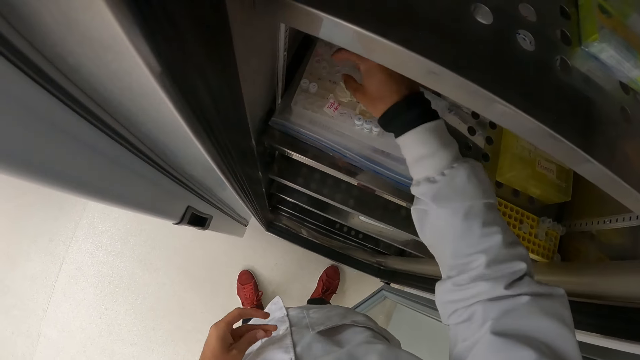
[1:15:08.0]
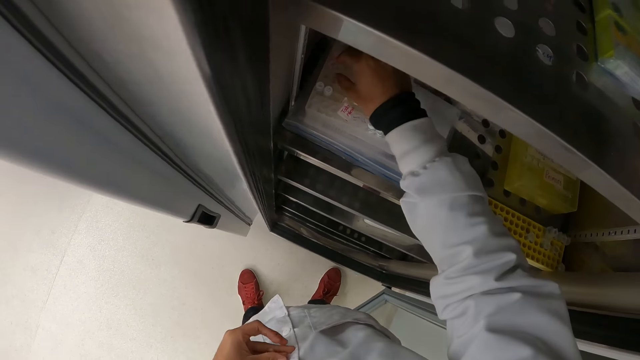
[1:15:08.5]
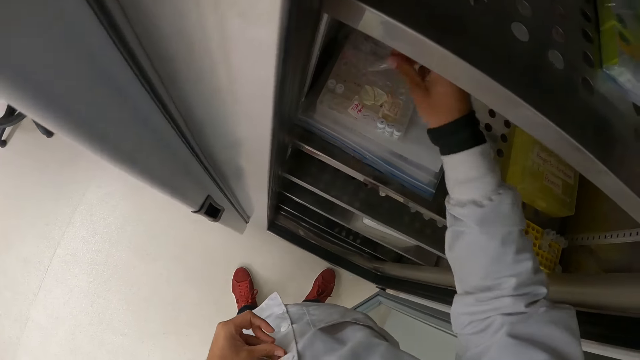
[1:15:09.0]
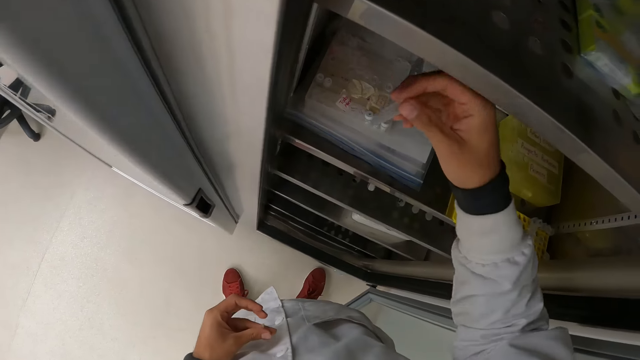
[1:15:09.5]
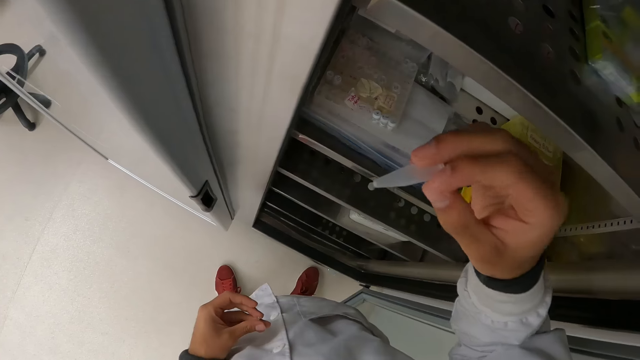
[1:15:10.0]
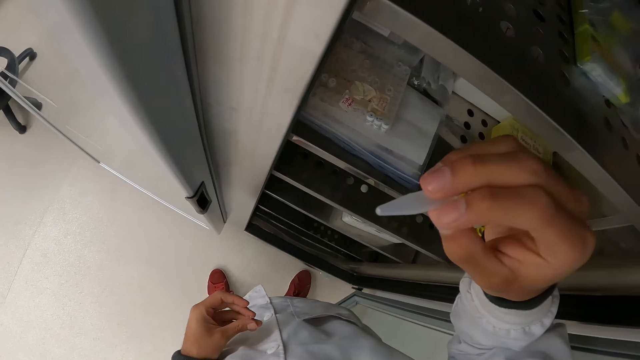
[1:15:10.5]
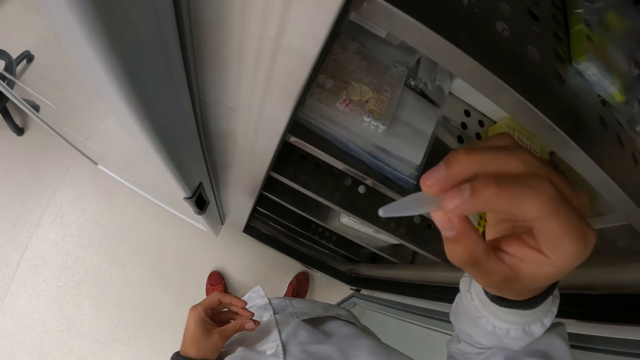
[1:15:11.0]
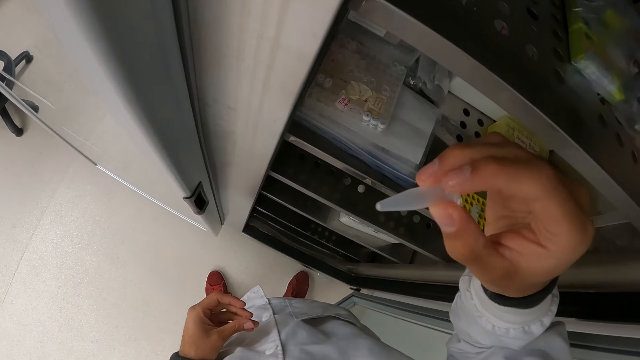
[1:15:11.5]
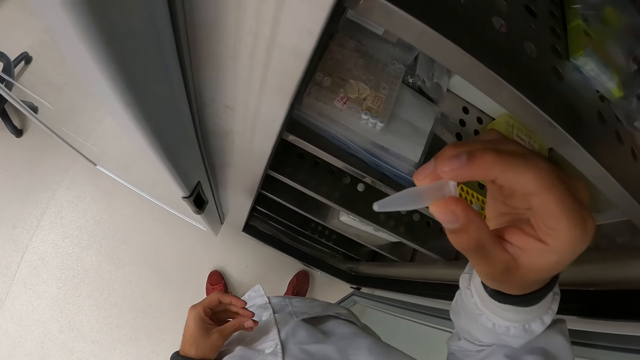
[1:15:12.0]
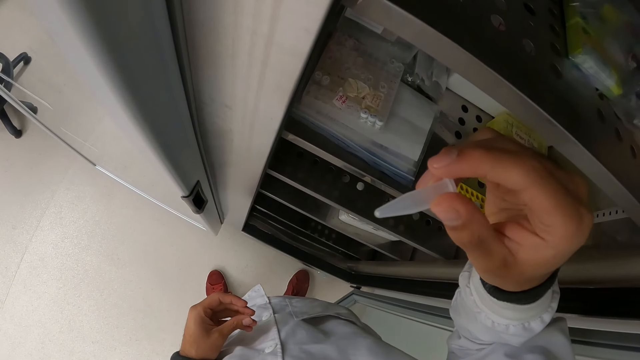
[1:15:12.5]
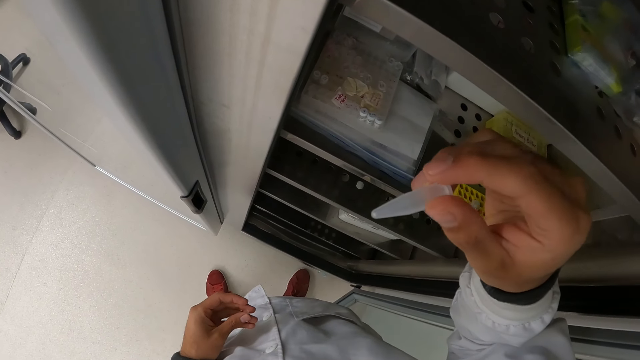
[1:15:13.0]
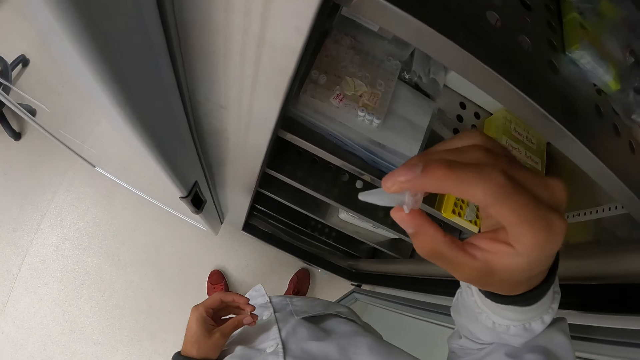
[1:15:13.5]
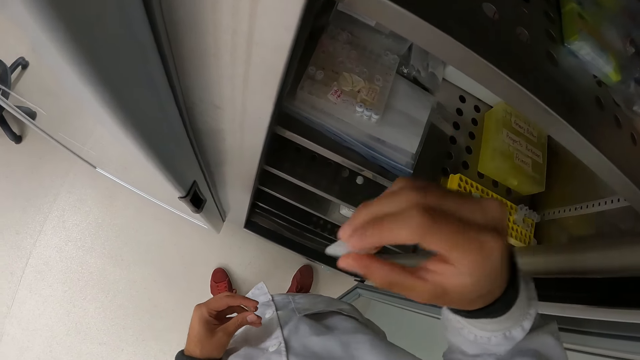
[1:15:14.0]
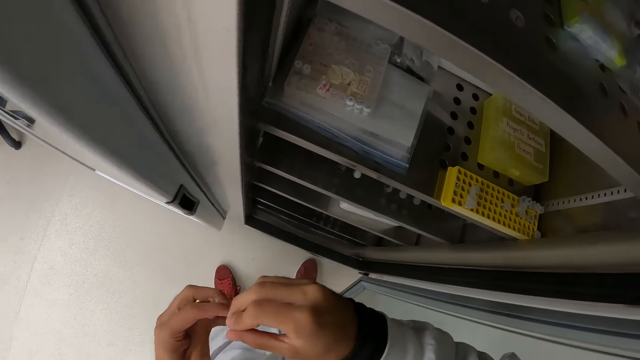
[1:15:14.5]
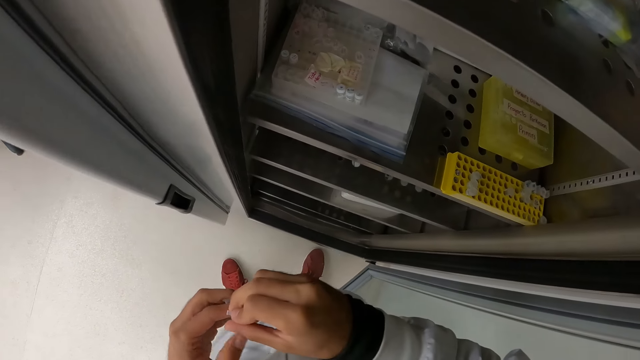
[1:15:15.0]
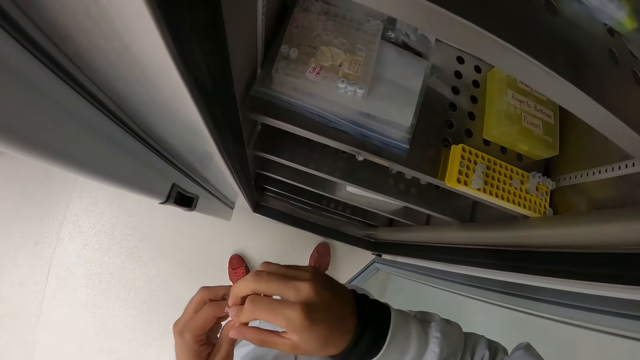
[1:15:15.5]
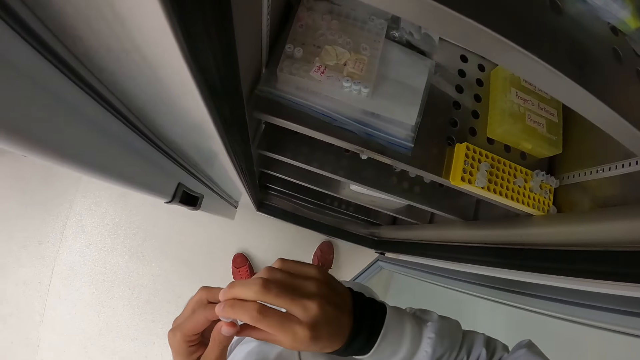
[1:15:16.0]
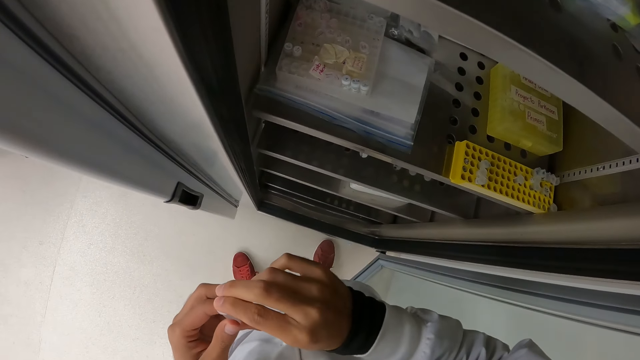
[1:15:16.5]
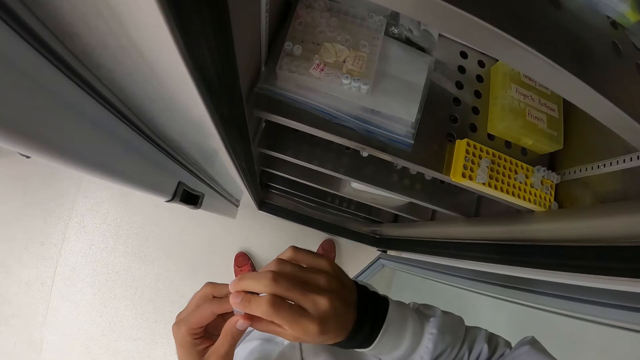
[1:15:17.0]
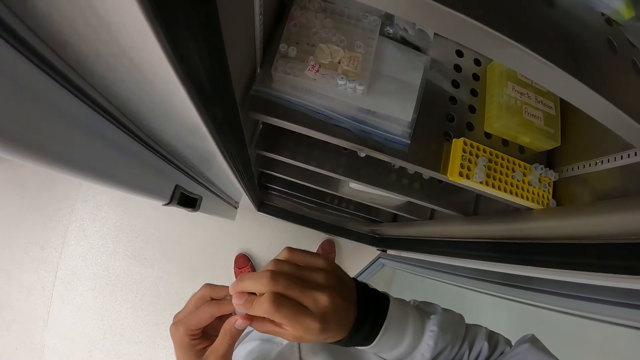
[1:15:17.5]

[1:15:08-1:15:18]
The camera wearer takes a small plastic container from the plastic rack with his right hand. He holds the small plastic container with his hands.

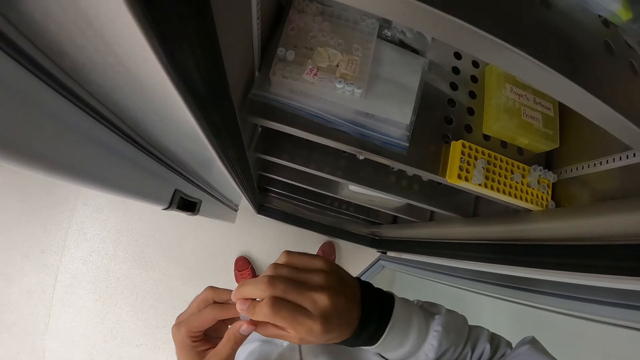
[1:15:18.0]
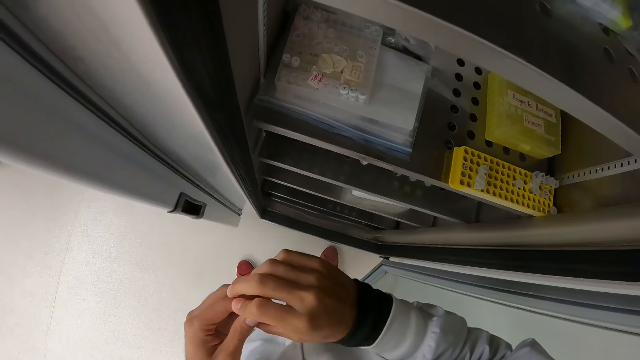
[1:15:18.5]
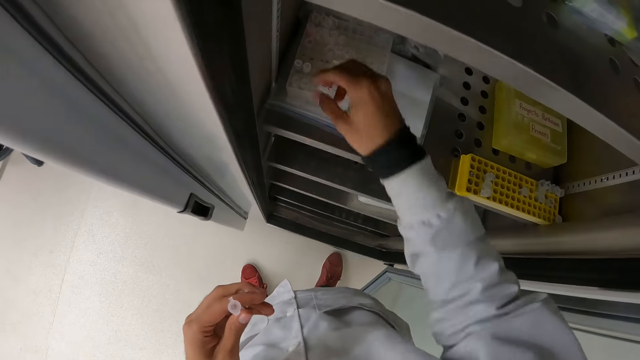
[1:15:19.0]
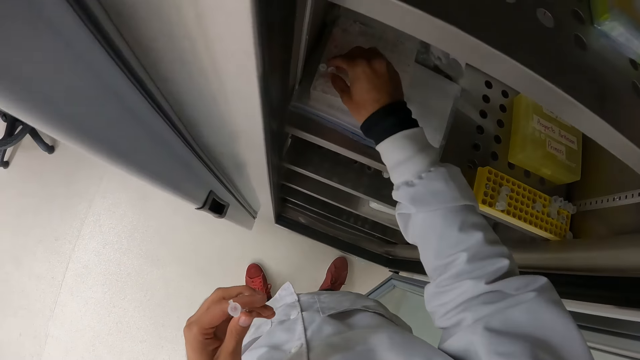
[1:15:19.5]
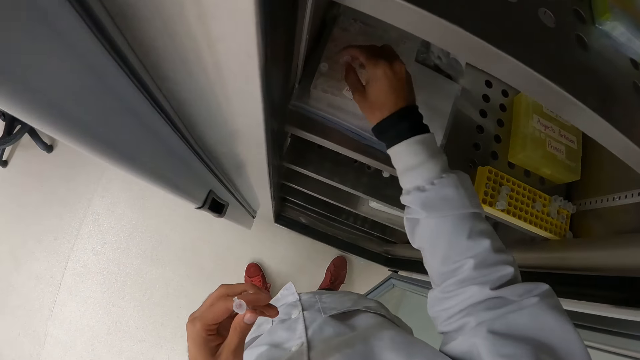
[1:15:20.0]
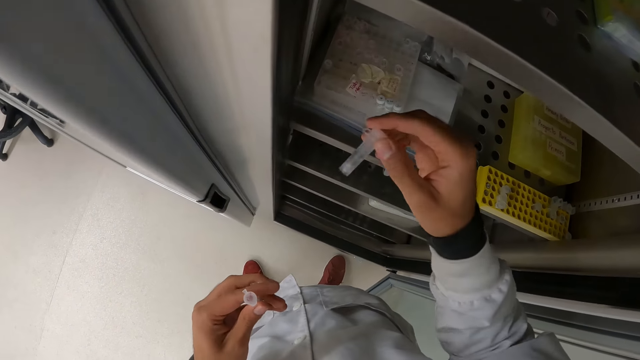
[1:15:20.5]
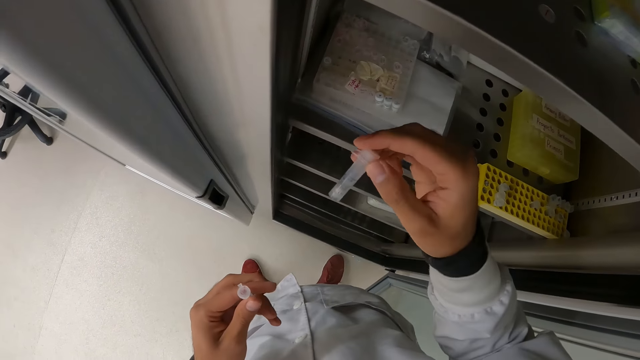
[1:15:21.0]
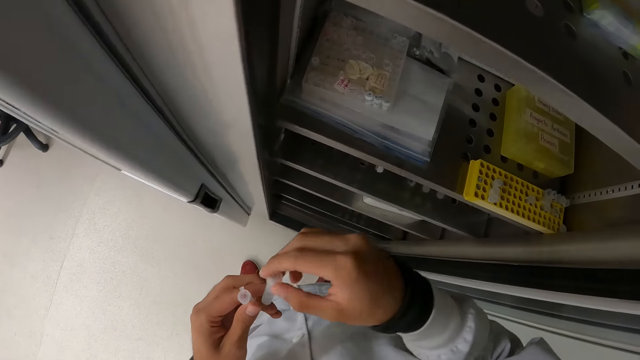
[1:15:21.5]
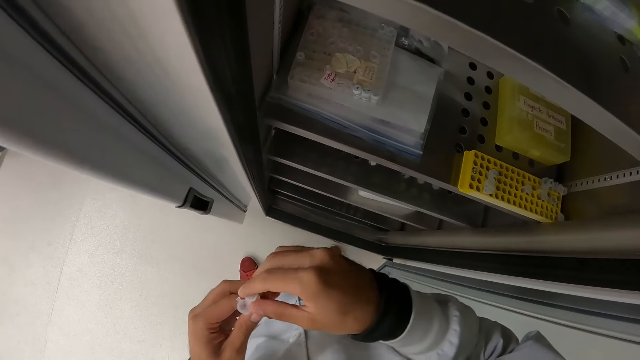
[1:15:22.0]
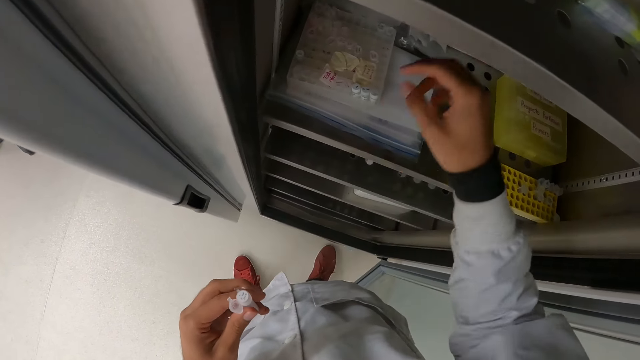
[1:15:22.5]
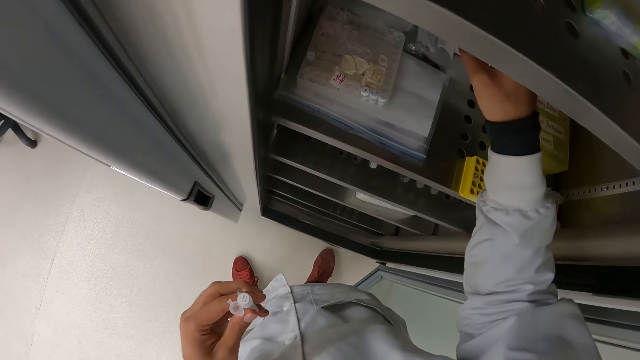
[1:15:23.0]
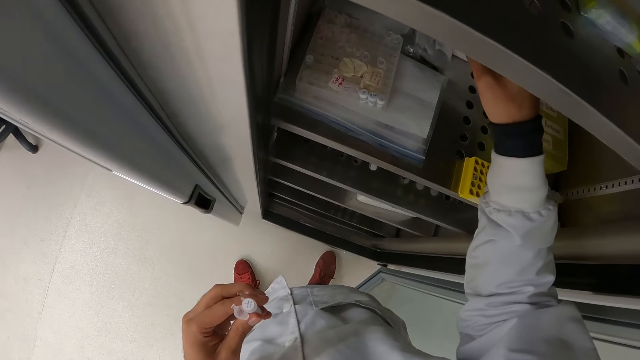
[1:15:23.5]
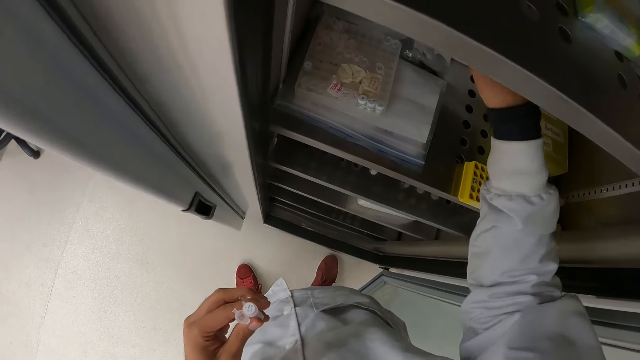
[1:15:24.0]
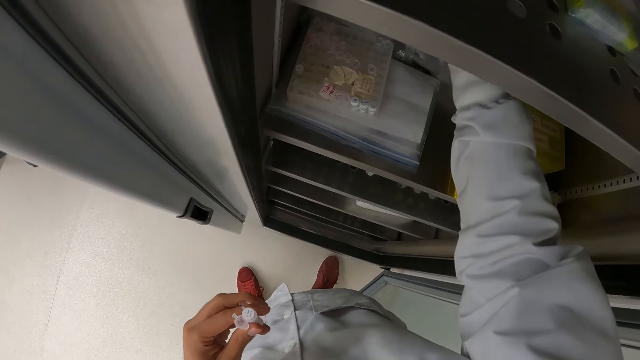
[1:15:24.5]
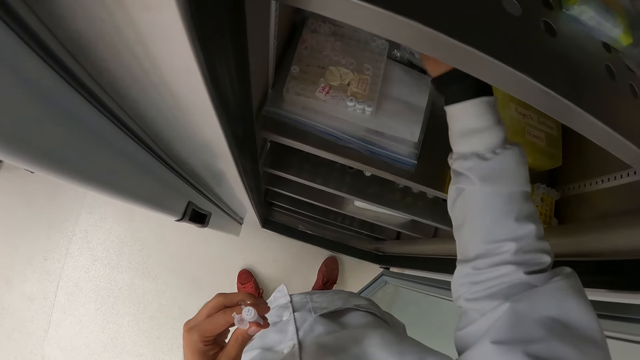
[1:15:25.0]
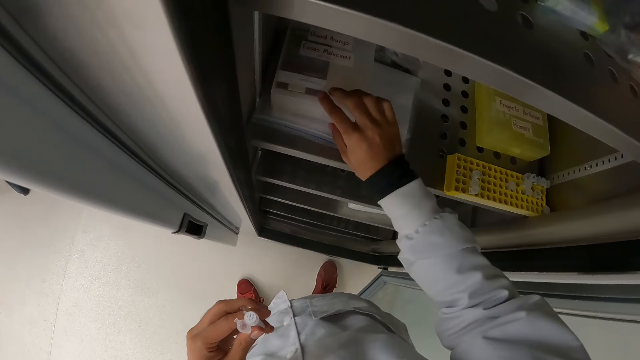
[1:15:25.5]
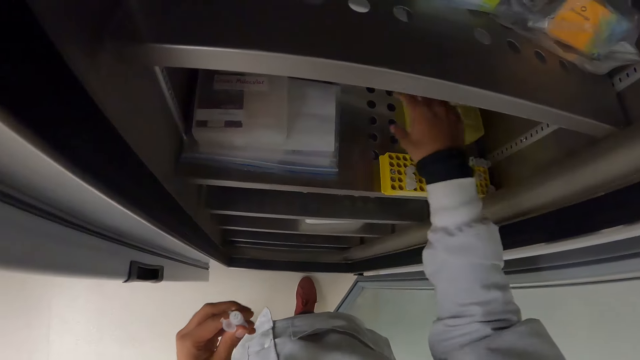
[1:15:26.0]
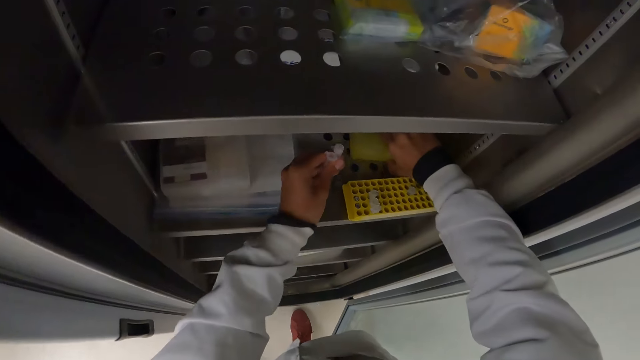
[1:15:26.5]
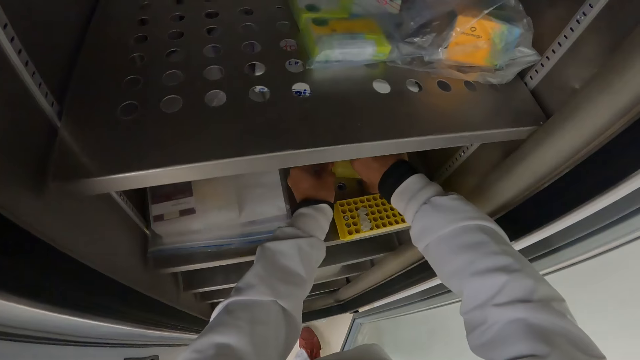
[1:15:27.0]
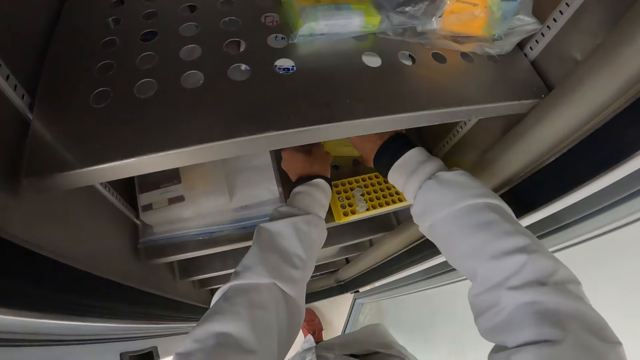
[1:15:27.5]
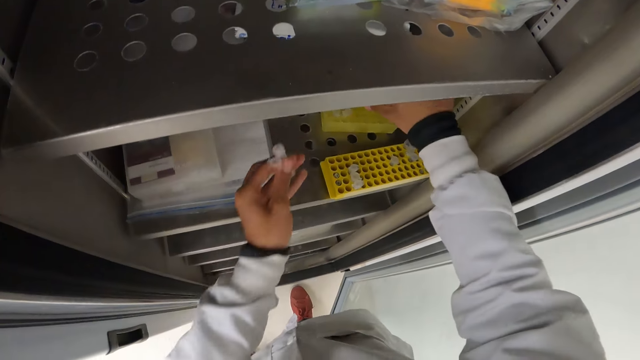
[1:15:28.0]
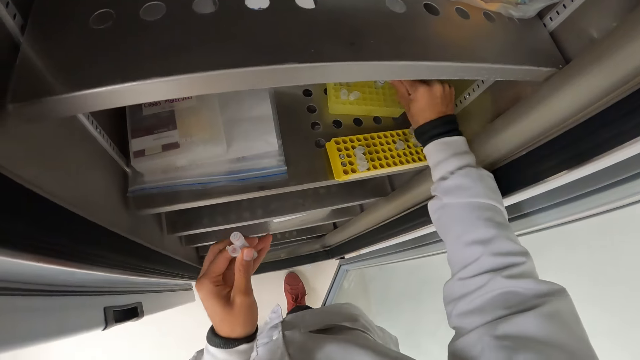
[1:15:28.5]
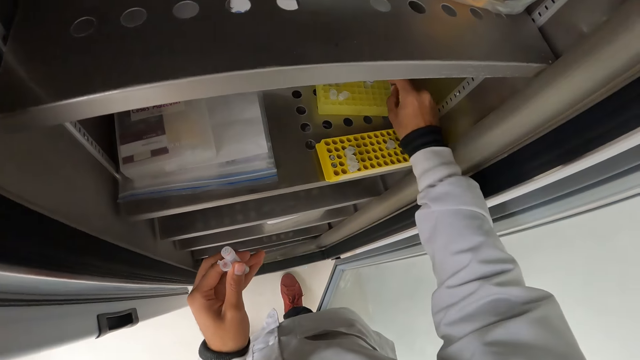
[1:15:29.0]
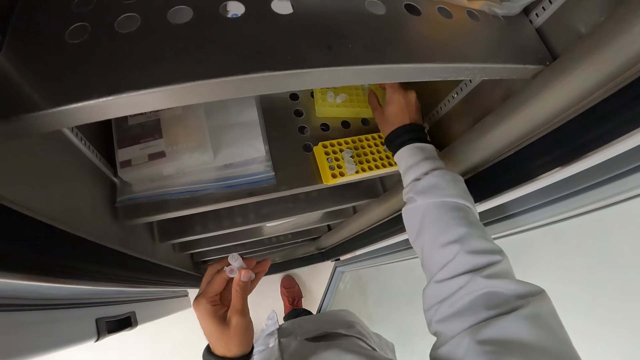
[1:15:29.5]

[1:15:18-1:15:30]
The camera wearer takes a small plastic container from the plastic rack with his right hand. He passes the small plastic container from his right hand to his left hand. He closes the plastic rack in the glass shelf with his right hand. He opens the plastic rack in the glass shelf with his hands.
